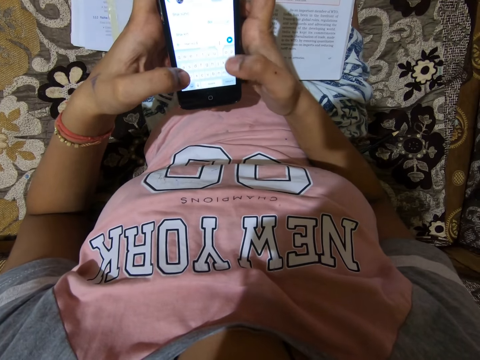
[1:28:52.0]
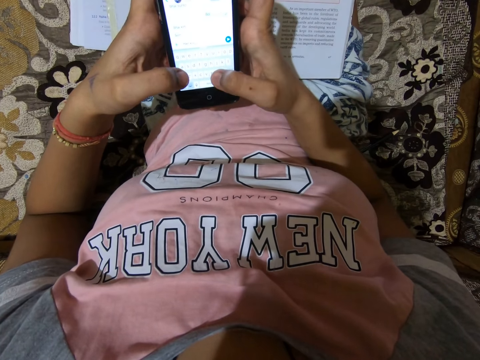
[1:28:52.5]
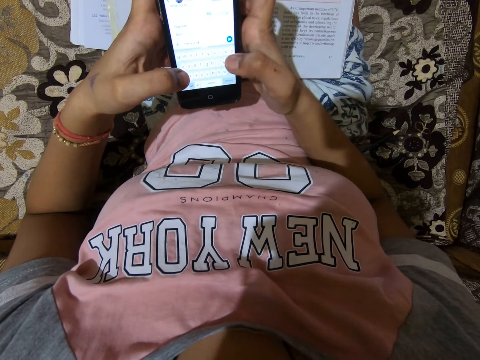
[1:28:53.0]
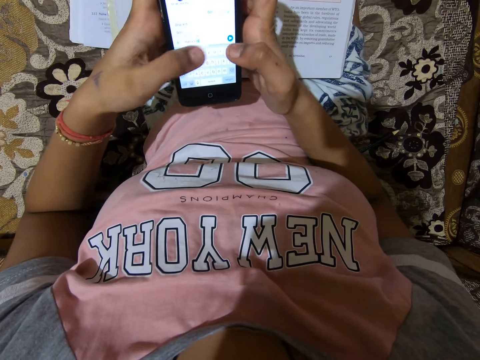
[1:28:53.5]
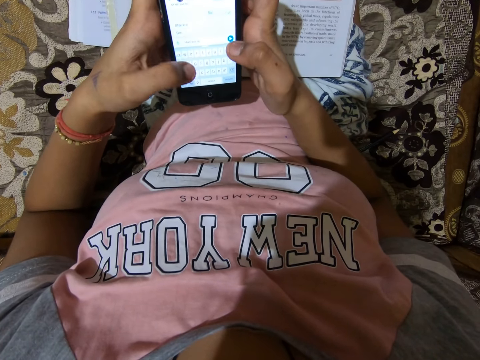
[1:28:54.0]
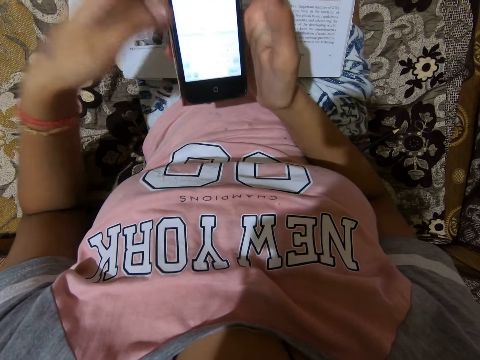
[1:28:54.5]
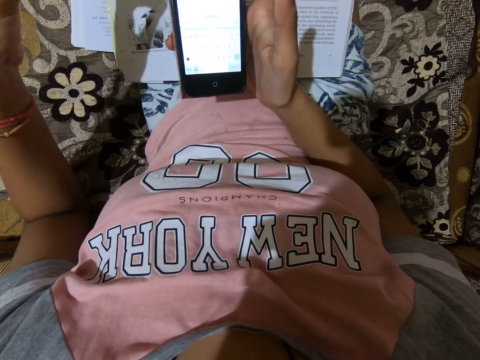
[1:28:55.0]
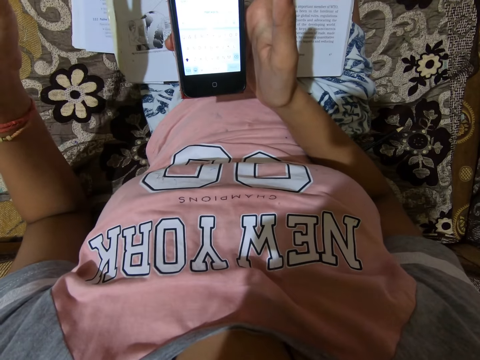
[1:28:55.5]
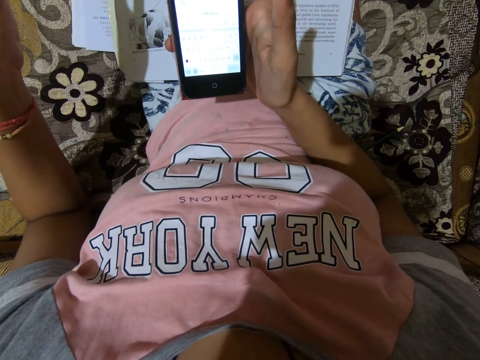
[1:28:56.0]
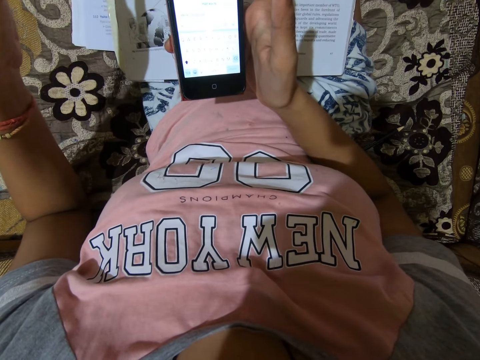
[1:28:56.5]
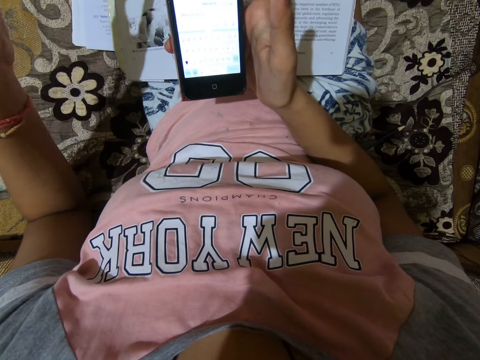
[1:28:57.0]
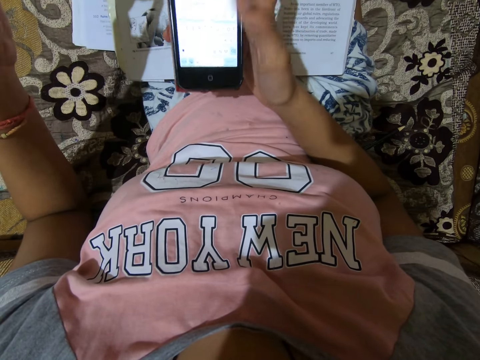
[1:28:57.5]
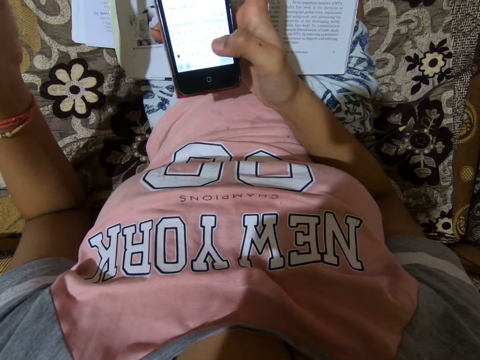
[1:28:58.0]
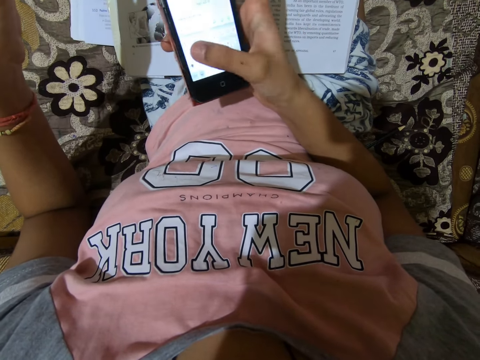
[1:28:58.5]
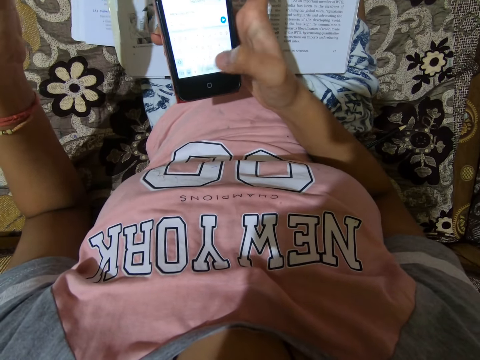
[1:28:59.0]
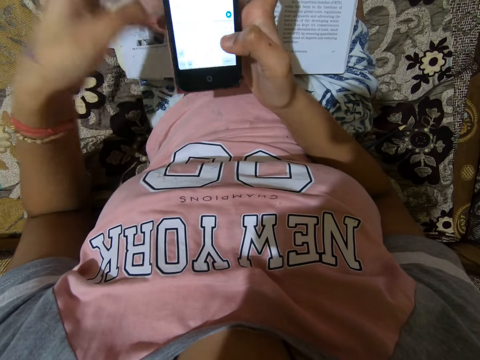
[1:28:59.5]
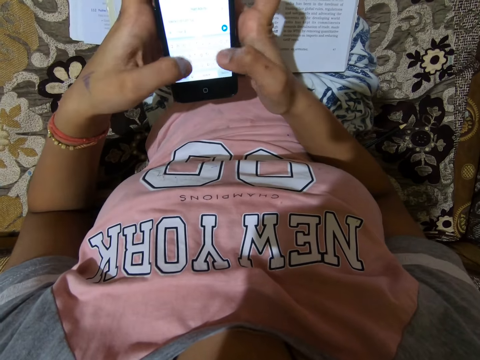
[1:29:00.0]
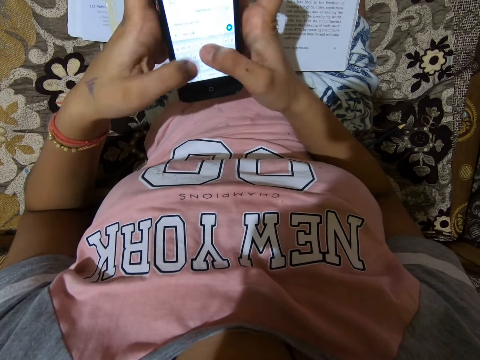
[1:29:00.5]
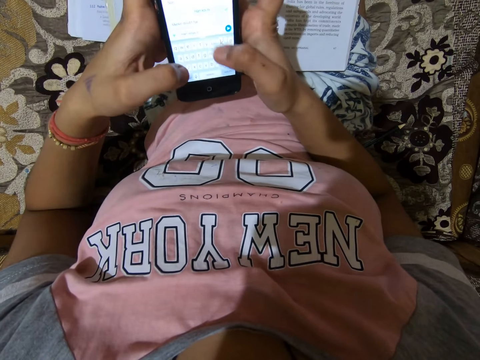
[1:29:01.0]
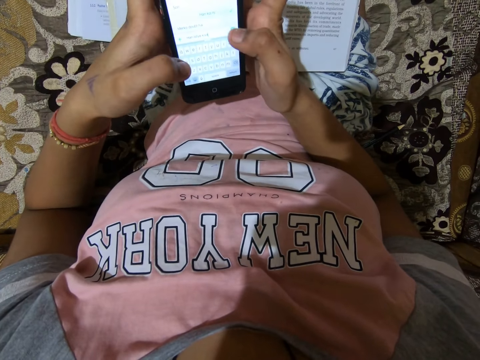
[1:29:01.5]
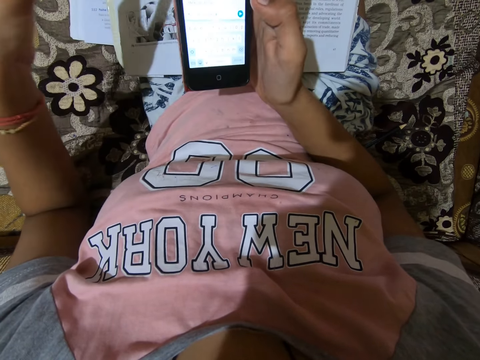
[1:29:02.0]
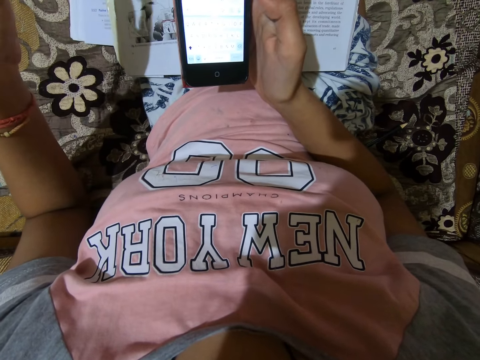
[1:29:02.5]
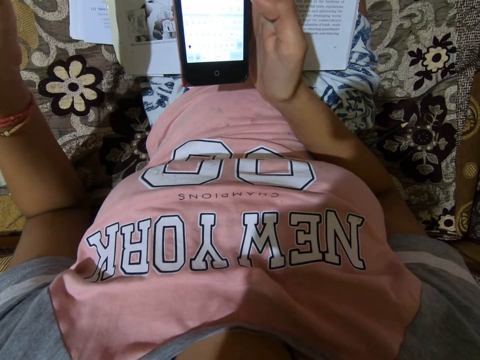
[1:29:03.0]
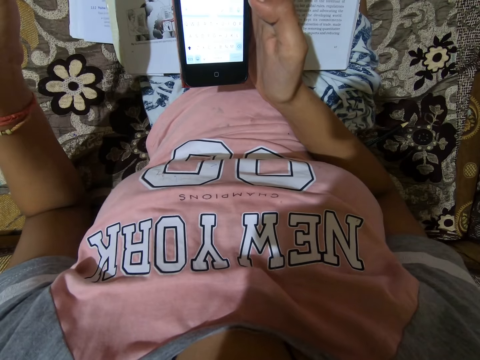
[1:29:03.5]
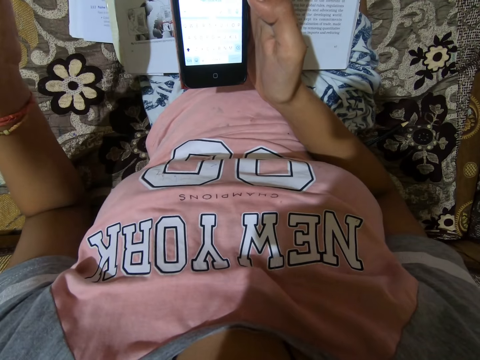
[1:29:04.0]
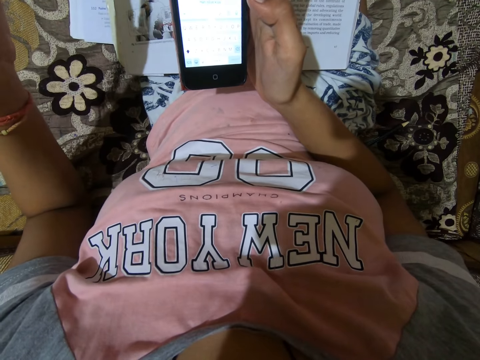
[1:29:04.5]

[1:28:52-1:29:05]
The camera wearer looks at the phone. She operates the phone with a hand. She operates the phone with hands. She removes her left hand from the smartphone. She looks at the phone.

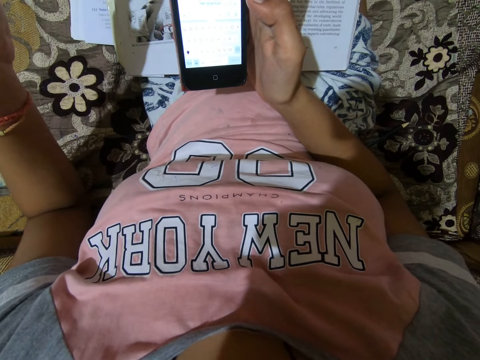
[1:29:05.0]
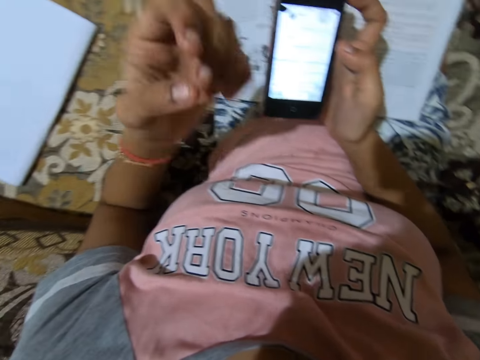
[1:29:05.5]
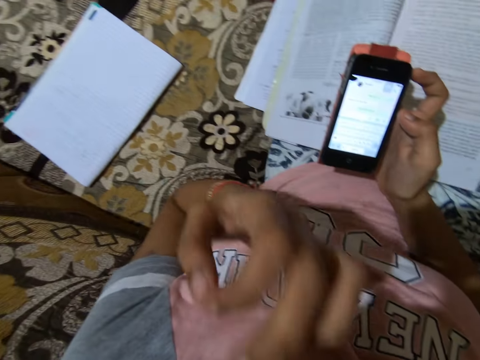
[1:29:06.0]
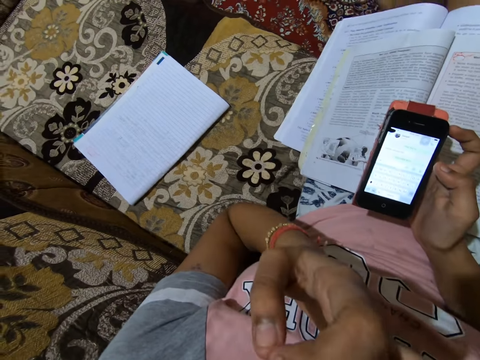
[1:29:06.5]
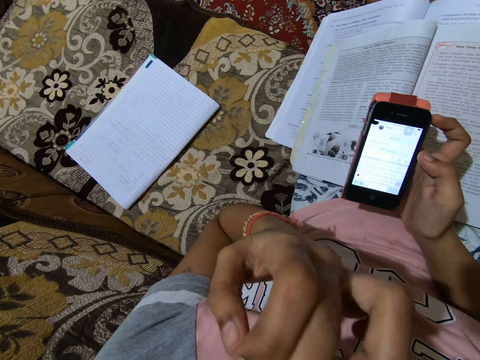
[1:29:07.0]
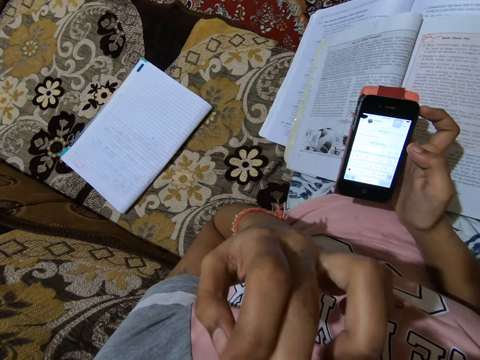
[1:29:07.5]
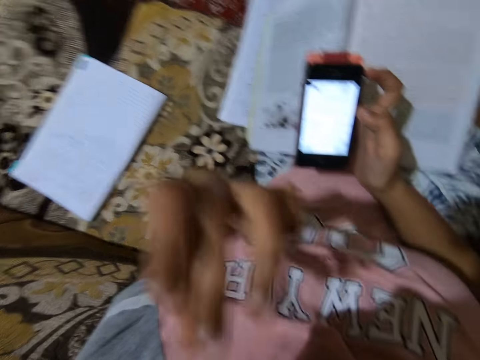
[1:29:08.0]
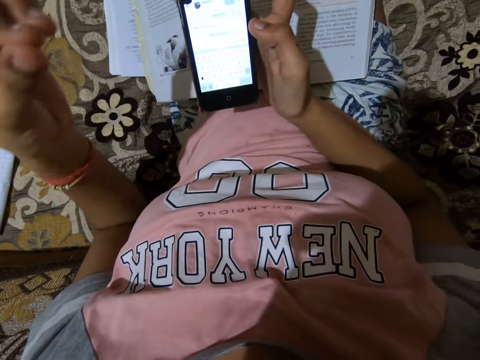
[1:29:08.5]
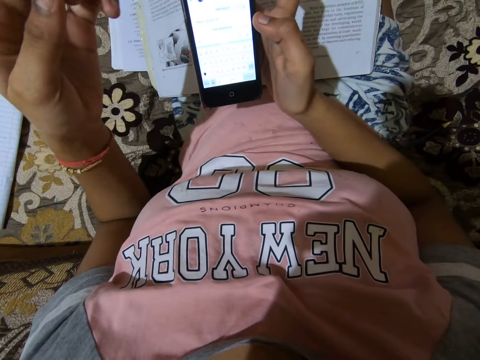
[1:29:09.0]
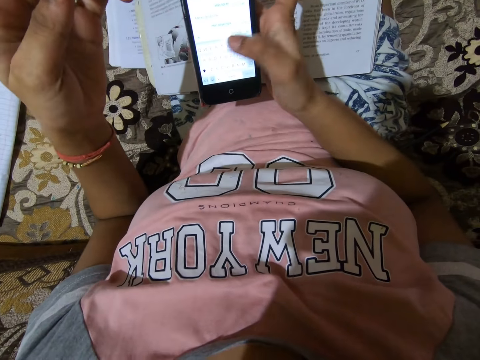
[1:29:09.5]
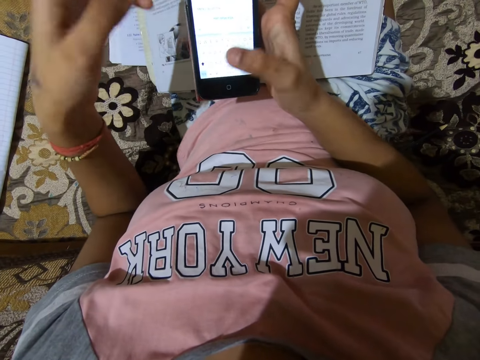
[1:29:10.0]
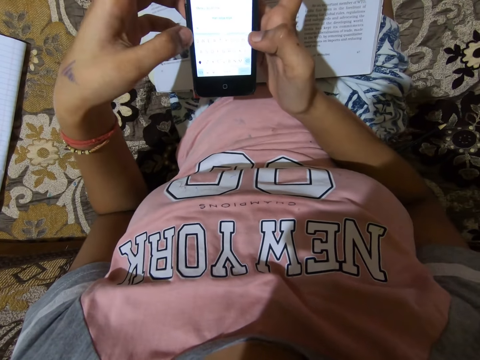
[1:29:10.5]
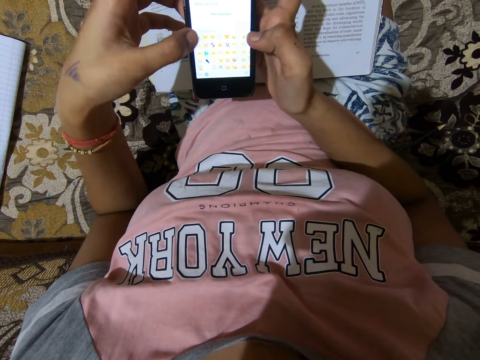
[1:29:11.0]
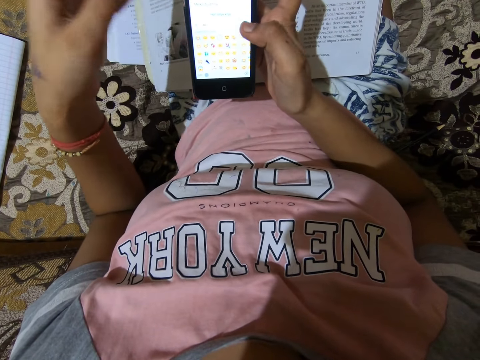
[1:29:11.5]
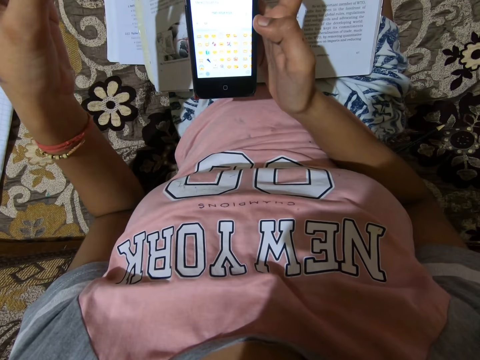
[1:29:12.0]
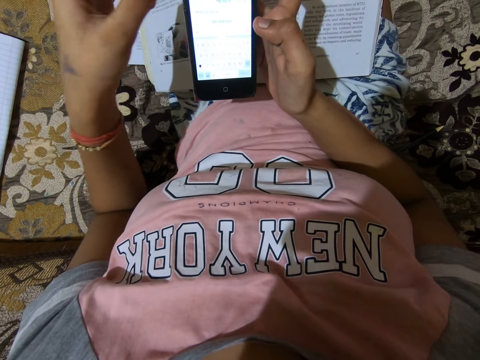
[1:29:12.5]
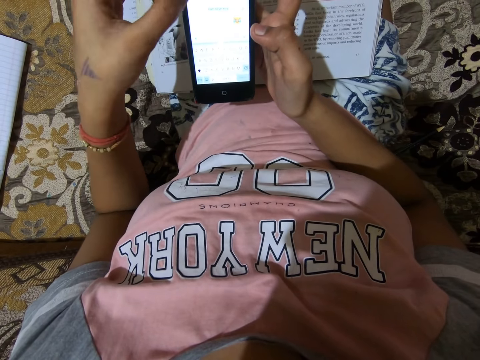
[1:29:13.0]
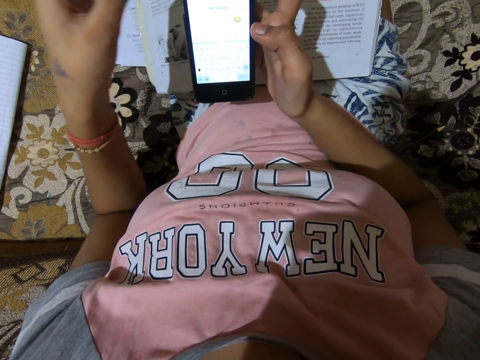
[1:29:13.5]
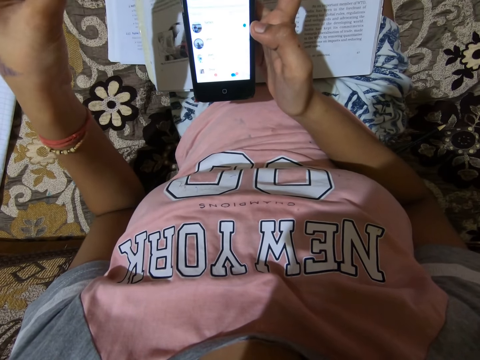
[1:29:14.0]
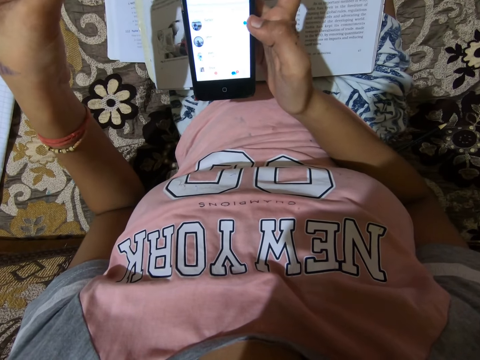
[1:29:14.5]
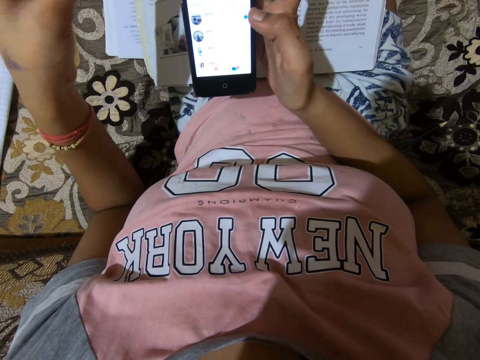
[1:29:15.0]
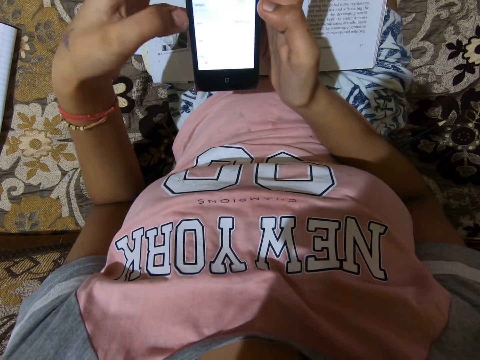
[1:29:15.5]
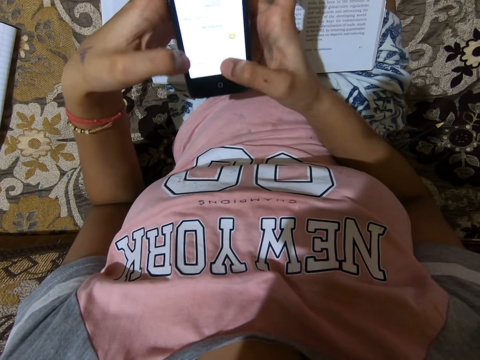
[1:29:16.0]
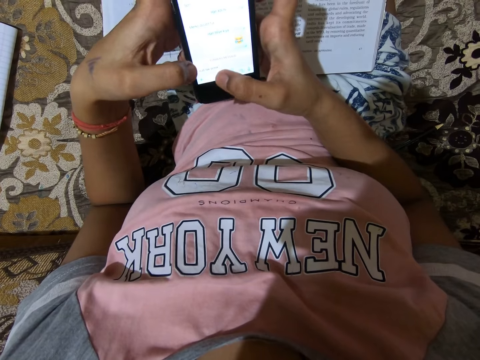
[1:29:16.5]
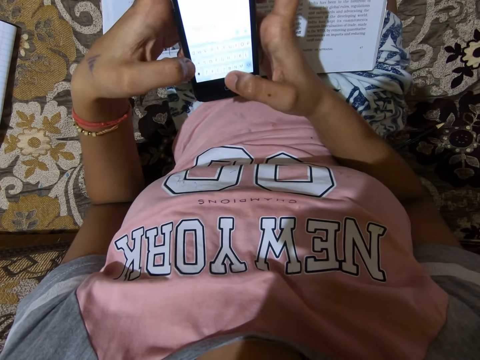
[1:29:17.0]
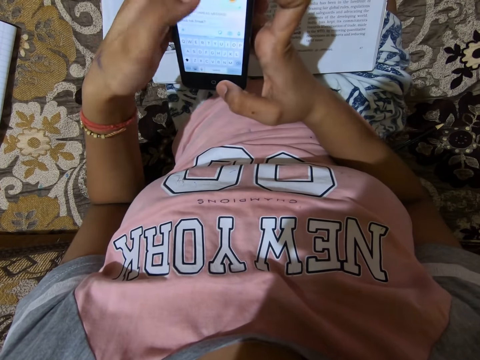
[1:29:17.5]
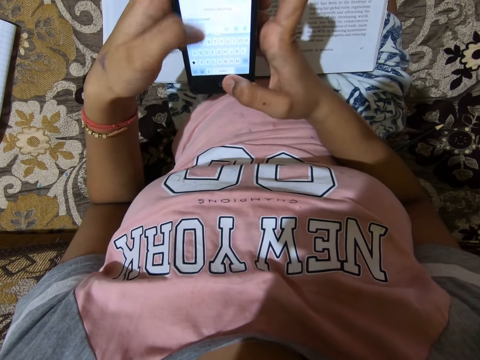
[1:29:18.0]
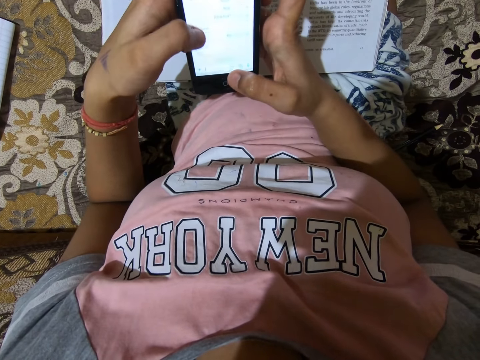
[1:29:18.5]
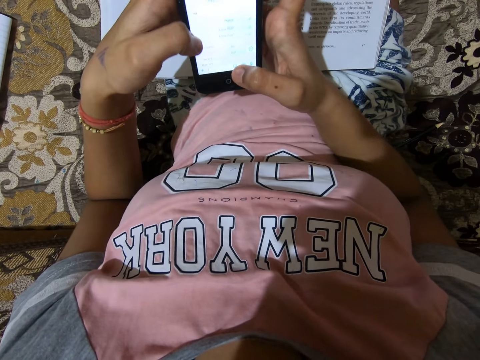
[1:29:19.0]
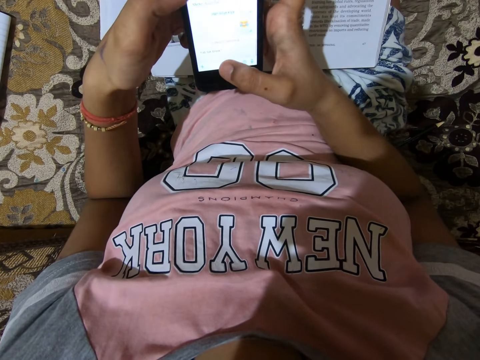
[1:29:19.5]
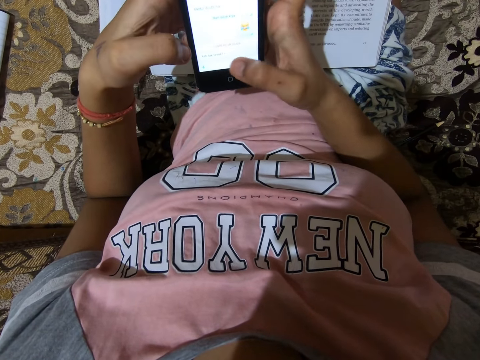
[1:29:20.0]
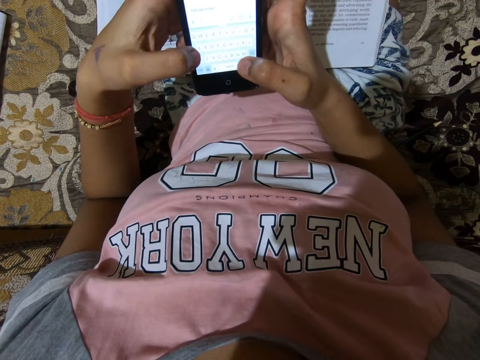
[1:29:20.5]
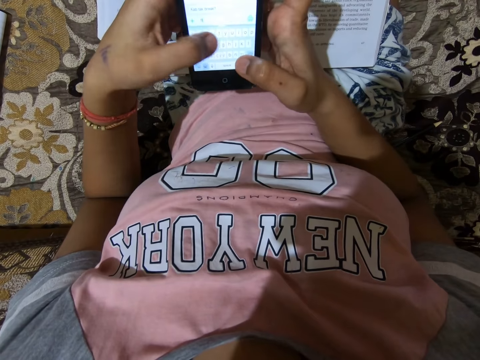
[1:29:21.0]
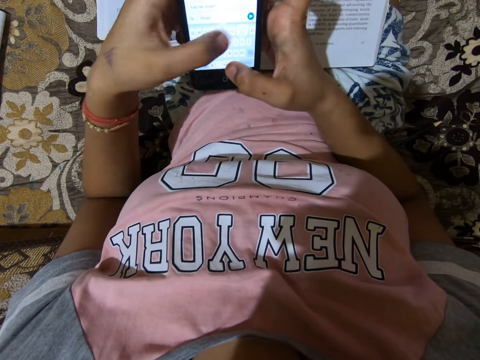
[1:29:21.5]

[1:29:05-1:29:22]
The camera wearer looks at her hand. She puts her left middle finger in her mouth. She moves her hand. She removes the middle finger from her mouth. She operates a phone. She operates the phone again. She operates the phone with hands.
